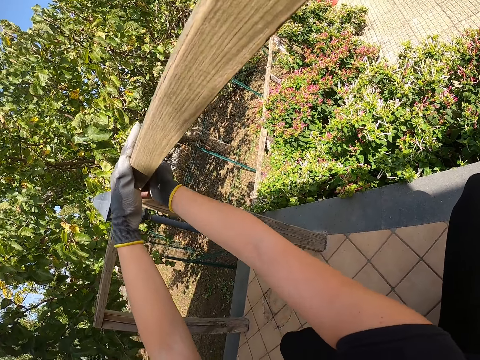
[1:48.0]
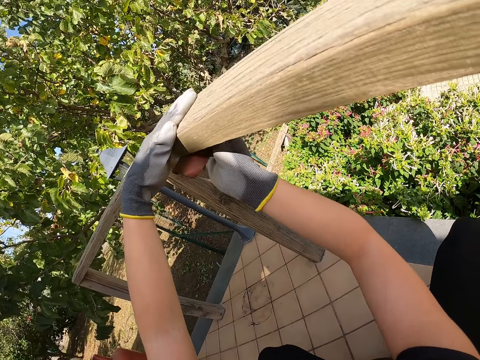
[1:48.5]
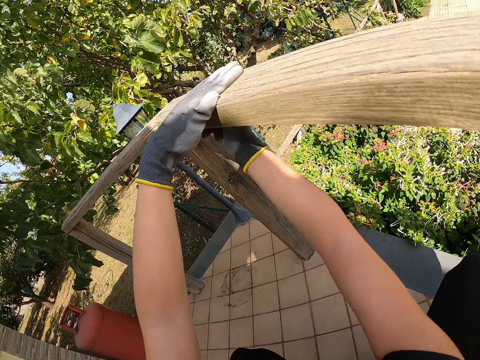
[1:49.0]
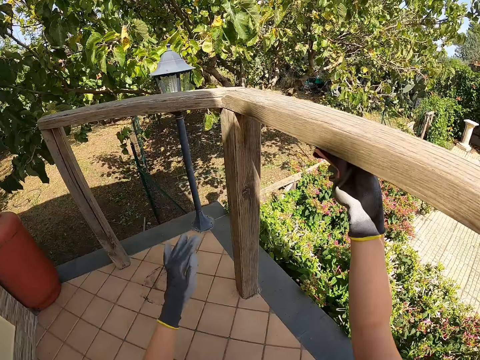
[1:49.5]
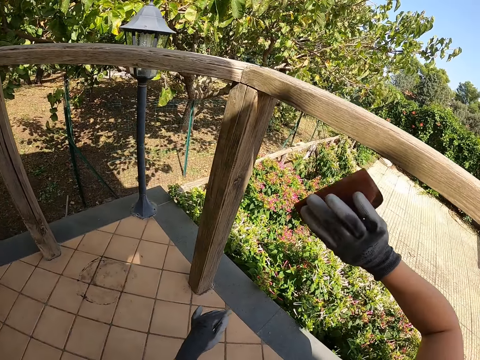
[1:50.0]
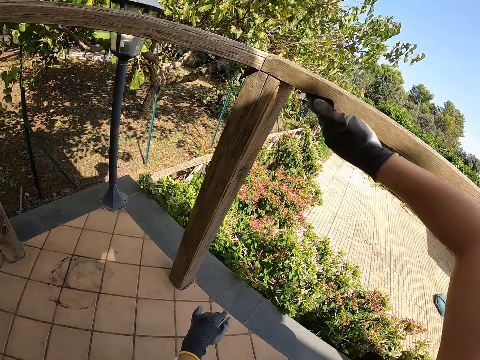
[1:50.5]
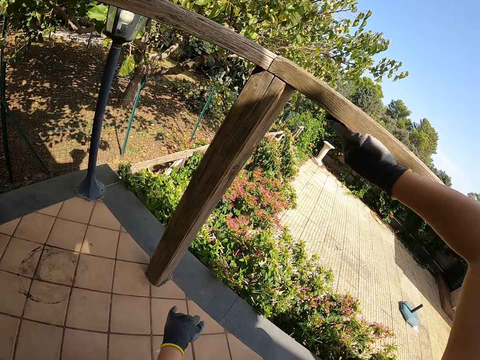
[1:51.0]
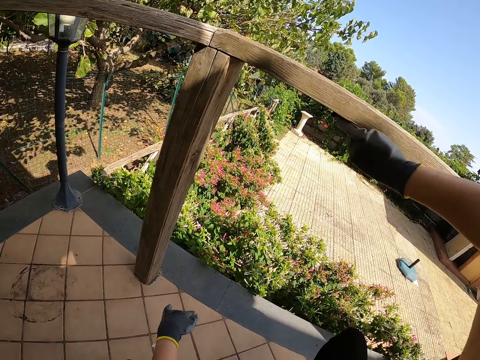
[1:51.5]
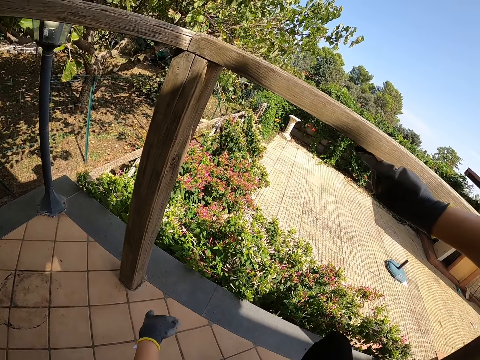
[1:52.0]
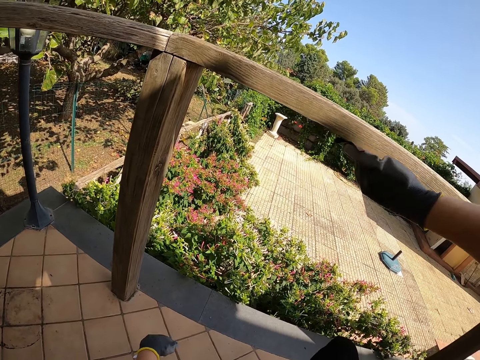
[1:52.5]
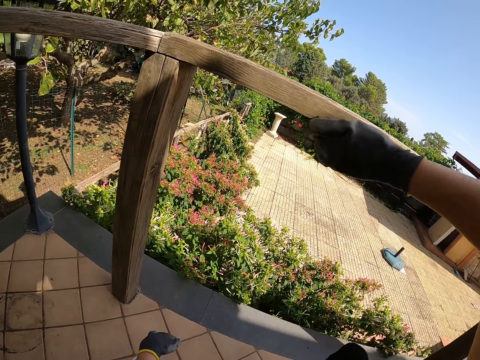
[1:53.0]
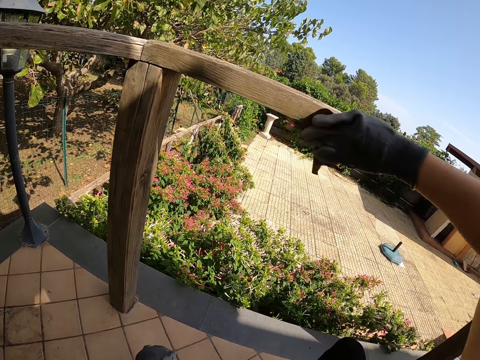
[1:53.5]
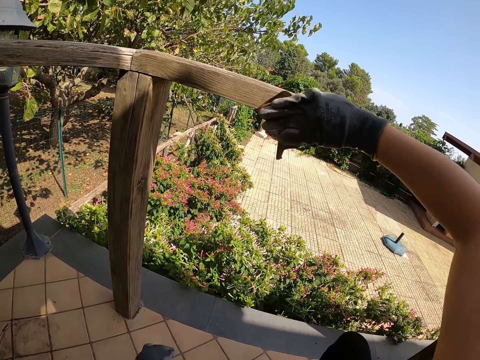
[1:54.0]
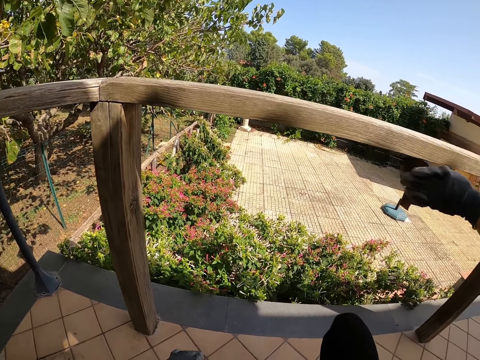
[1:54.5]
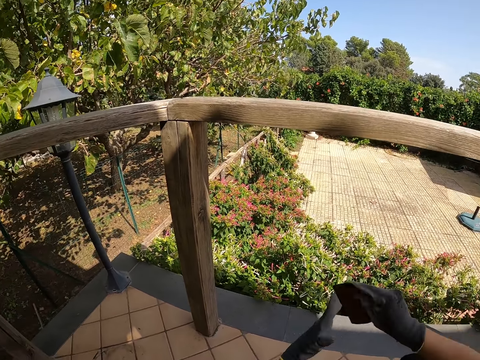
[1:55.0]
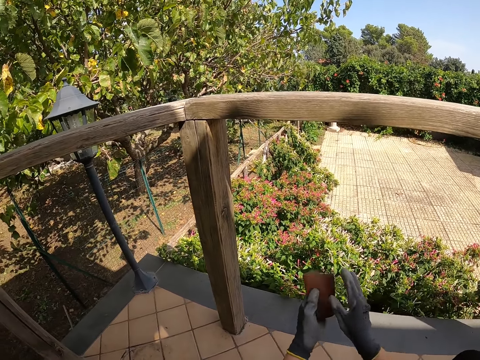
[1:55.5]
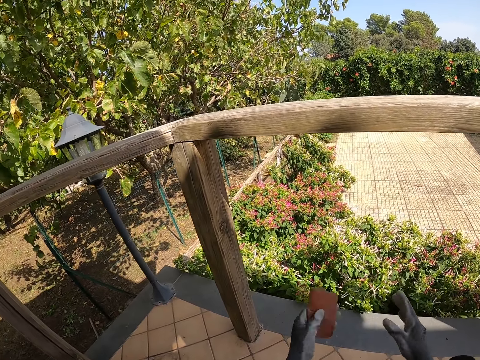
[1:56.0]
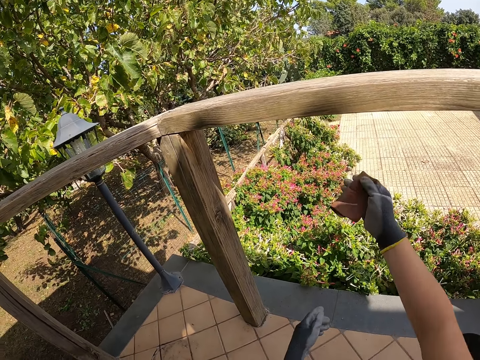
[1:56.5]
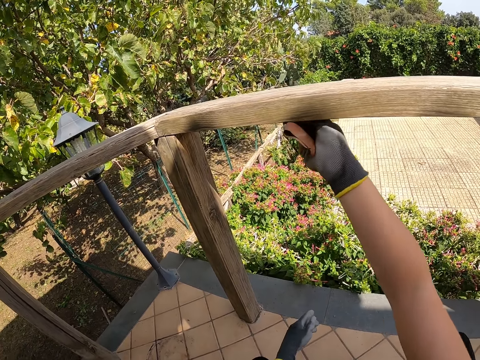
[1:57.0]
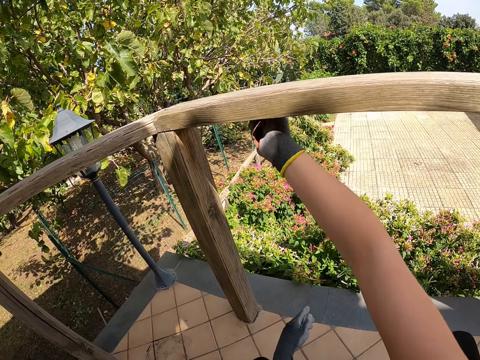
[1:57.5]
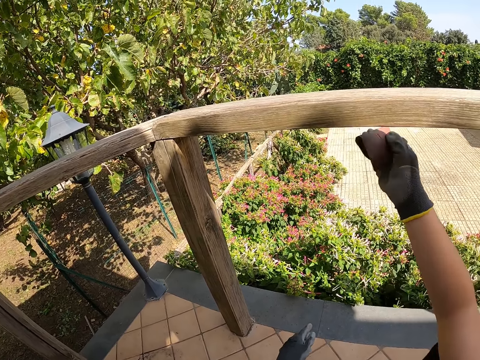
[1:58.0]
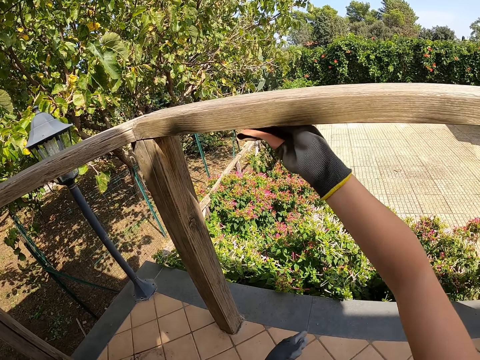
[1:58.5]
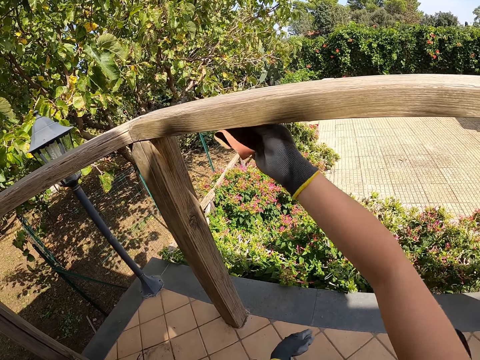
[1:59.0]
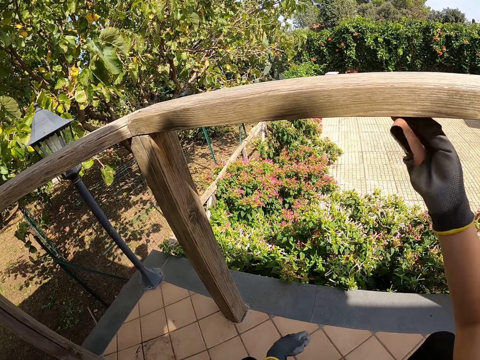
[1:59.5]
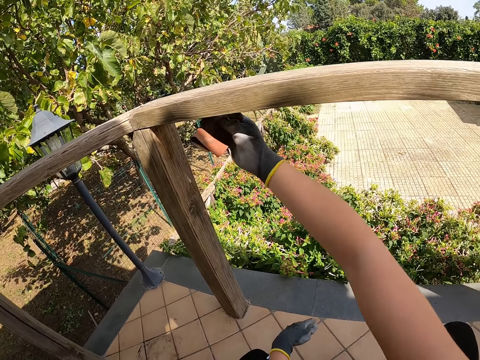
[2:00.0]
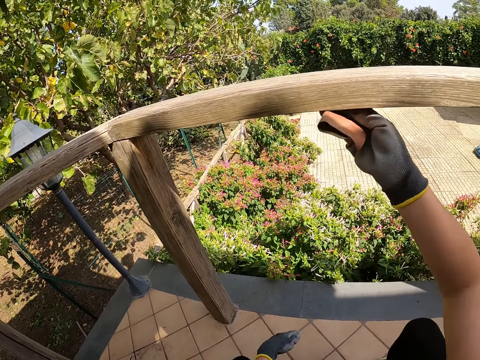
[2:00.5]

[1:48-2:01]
The camera wearer unhands the balcony railing. They smoothen the balcony with the sandpaper. They stop smoothening the balcony railing. They hold the sandpaper with both hands. They pass the sandpaper between both hands. They hold the sandpaper with the left hand. They hold the sandpaper with the right hand. They smoothen the balcony railing with the sandpaper.

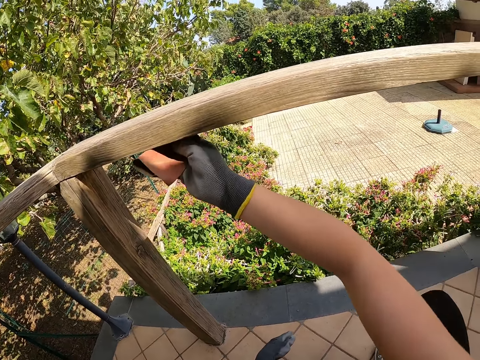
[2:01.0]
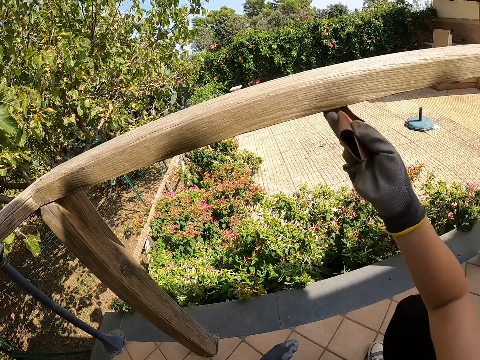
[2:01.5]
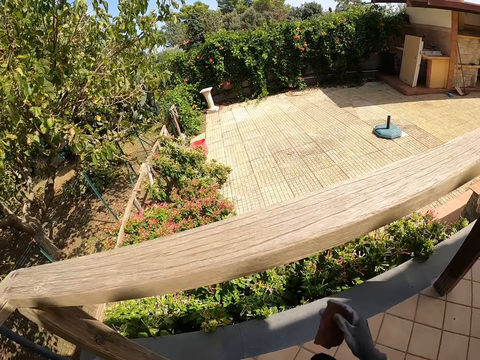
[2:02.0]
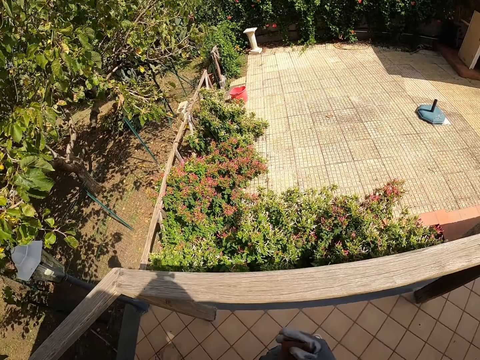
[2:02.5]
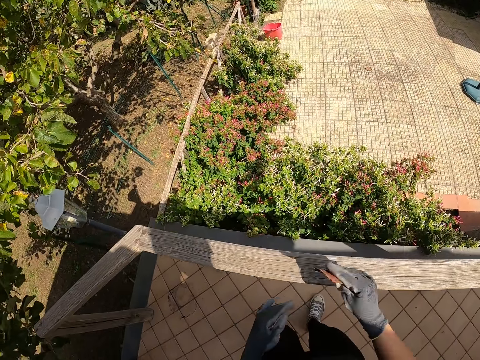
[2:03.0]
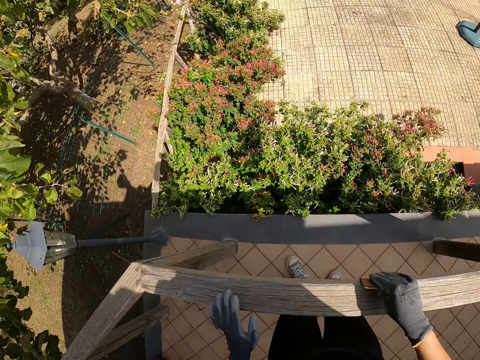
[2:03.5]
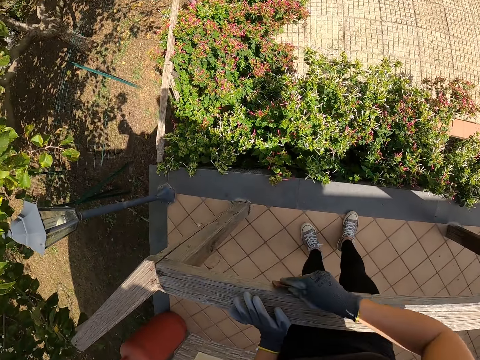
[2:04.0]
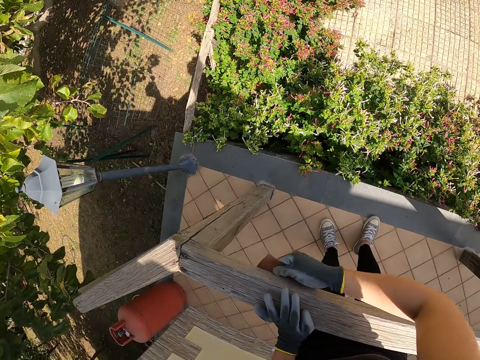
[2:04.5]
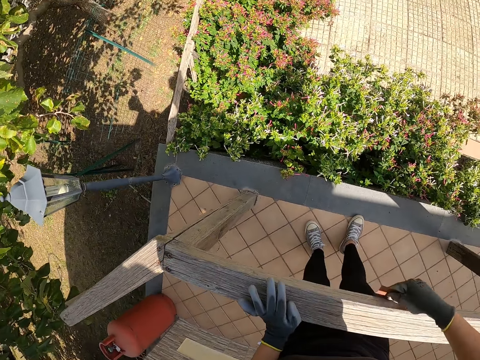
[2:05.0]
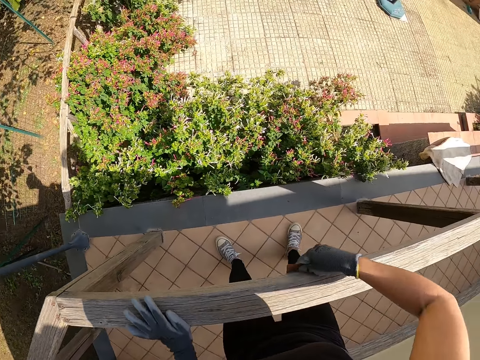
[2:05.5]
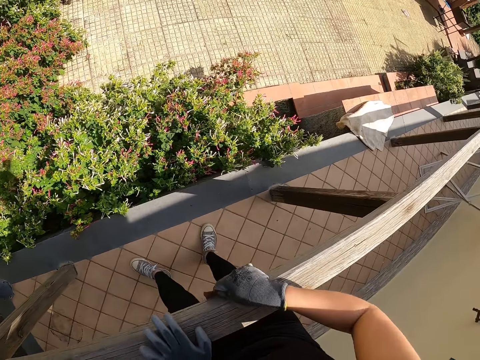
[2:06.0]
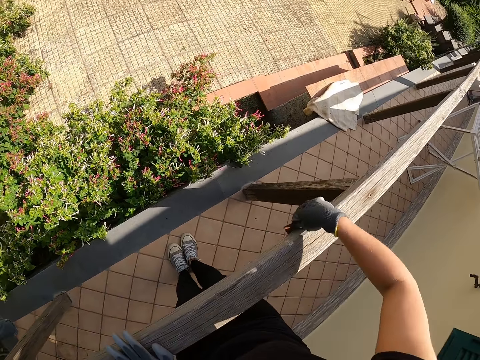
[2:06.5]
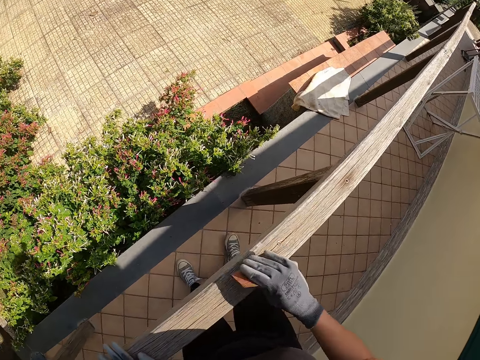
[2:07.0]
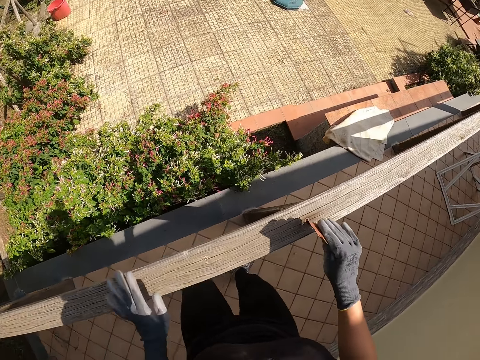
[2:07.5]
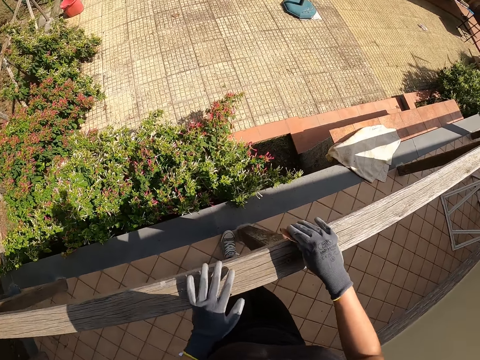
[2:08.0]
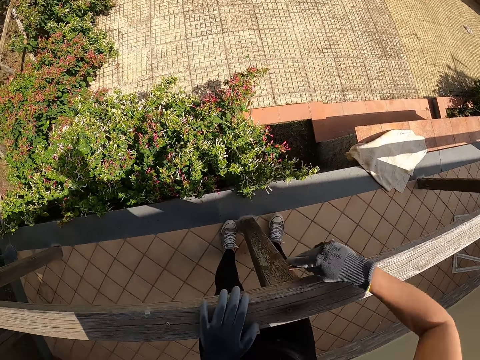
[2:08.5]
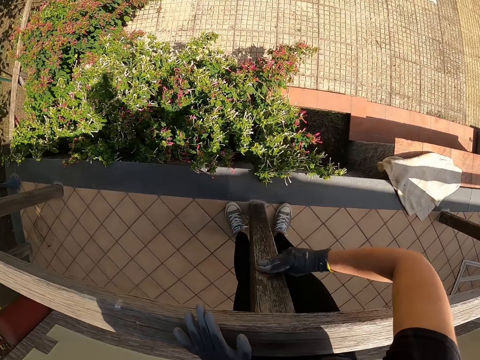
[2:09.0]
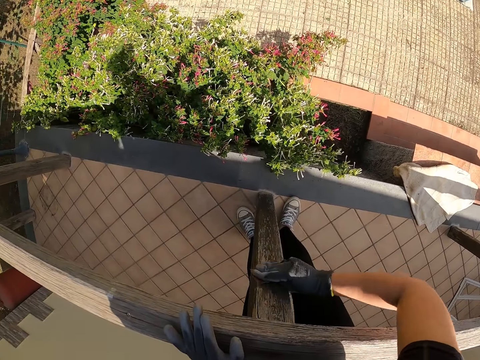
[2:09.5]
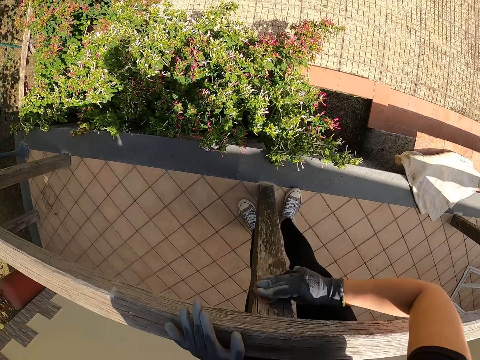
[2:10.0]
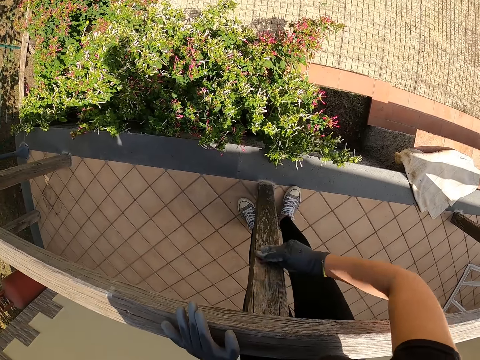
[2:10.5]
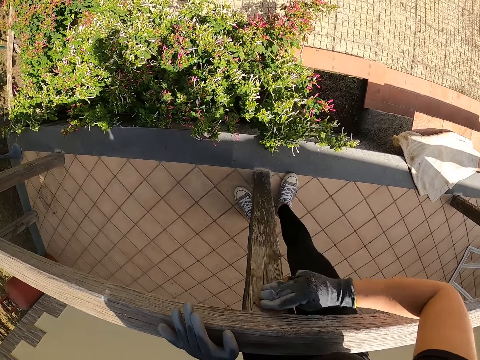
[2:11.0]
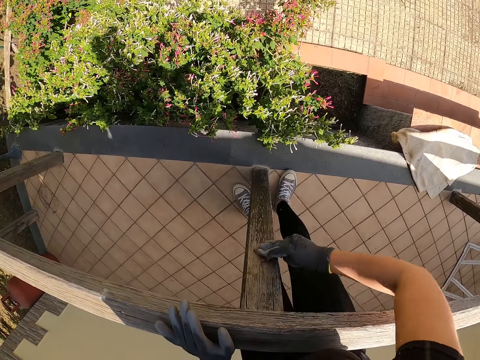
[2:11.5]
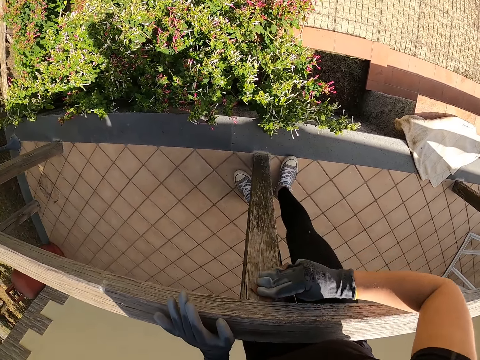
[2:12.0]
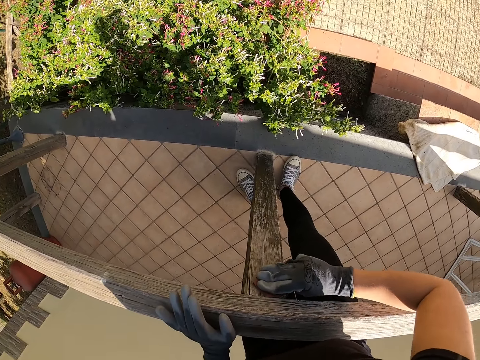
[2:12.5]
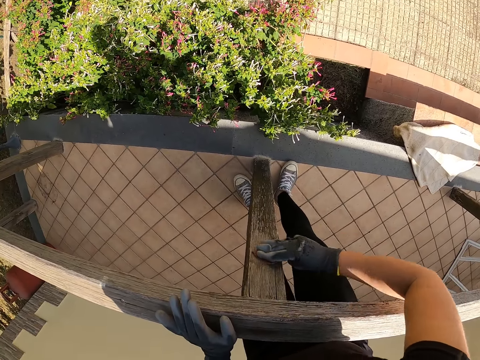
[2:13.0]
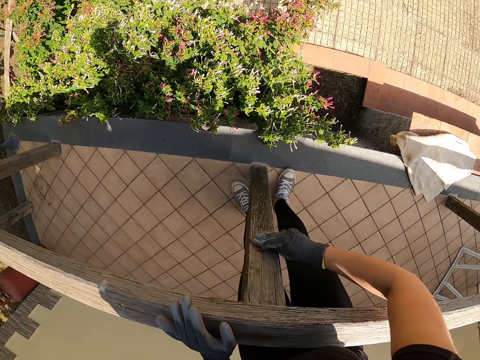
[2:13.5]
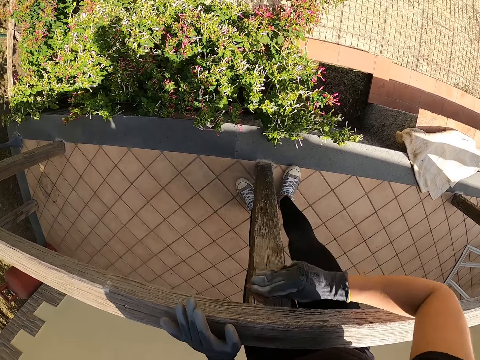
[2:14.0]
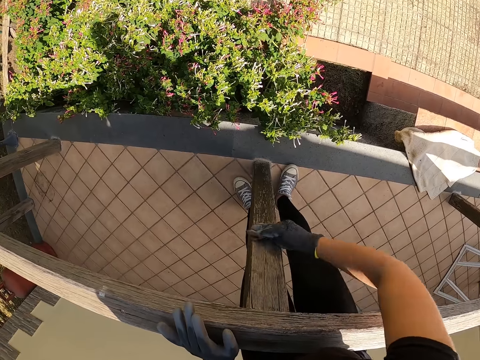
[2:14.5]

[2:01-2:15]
The camera wearer stops smoothening the balcony railing. They hold the sandpaper with the right hand. They hold the balcony railing and smoothen the balcony railing with the sandpaper. They stop smoothening the balcony railing. They walk. They smoothen the baluster with the sandpaper.
